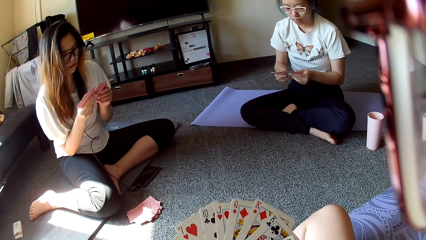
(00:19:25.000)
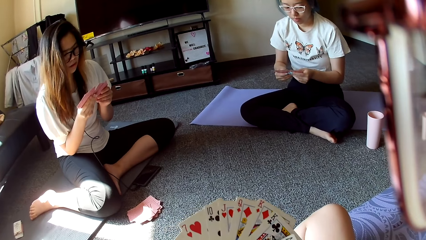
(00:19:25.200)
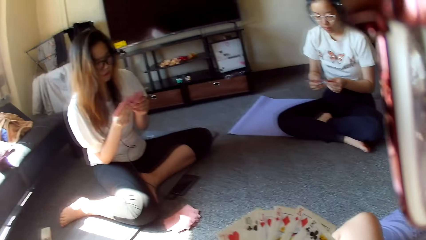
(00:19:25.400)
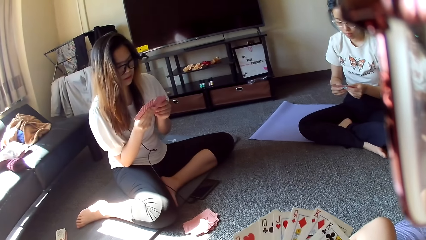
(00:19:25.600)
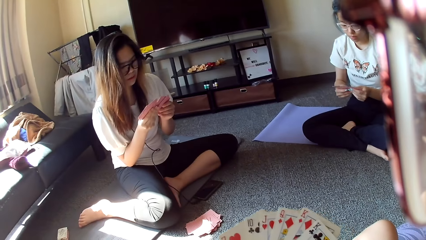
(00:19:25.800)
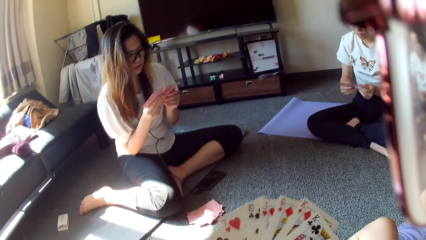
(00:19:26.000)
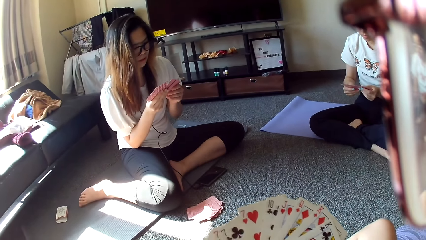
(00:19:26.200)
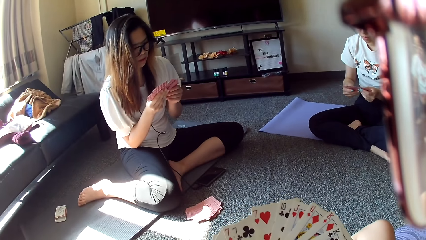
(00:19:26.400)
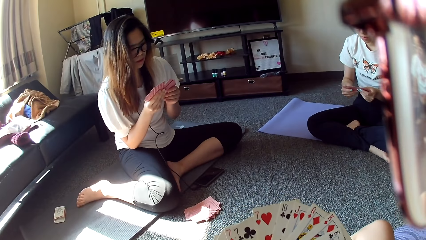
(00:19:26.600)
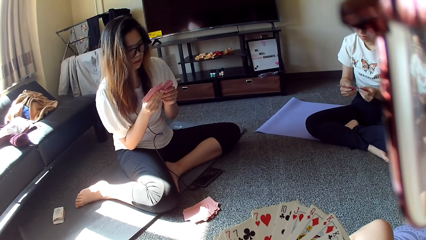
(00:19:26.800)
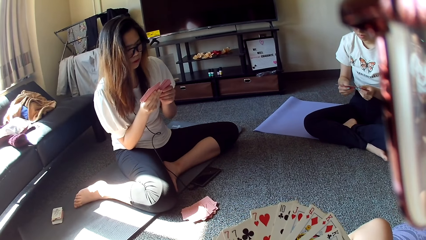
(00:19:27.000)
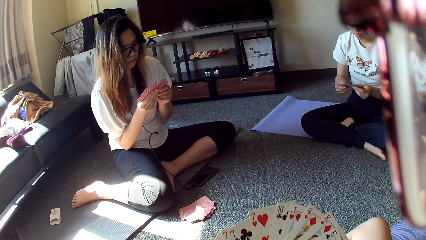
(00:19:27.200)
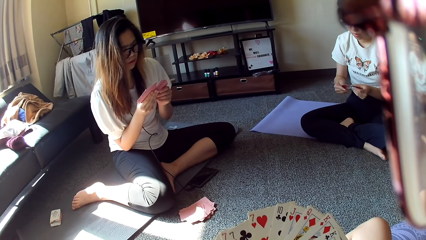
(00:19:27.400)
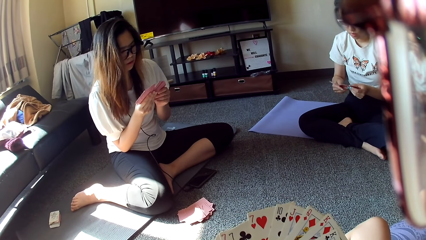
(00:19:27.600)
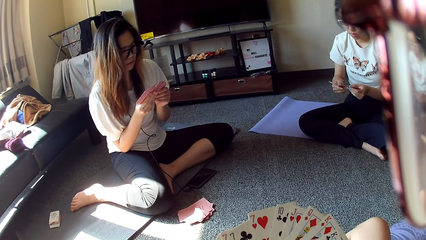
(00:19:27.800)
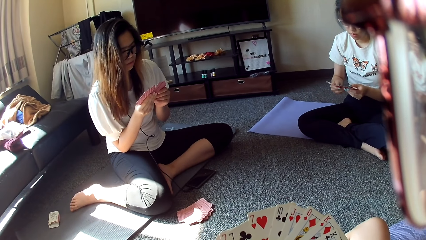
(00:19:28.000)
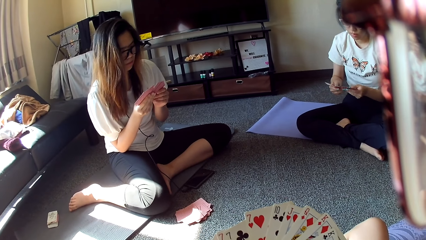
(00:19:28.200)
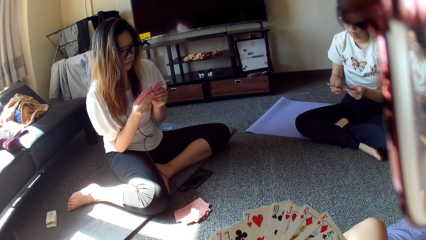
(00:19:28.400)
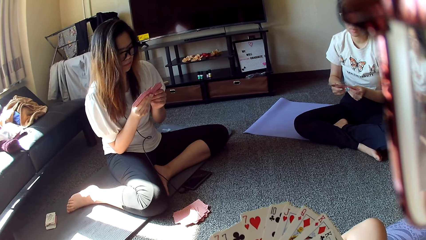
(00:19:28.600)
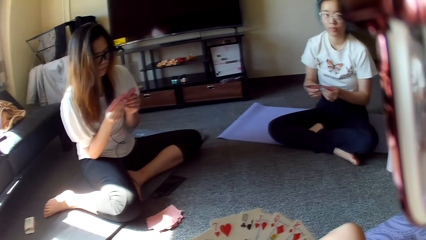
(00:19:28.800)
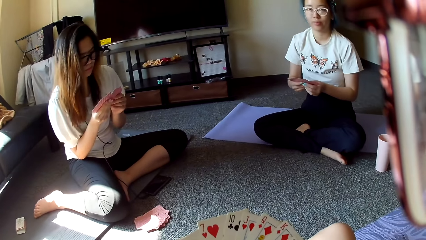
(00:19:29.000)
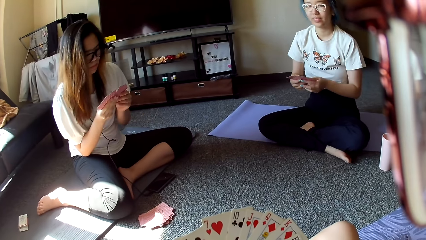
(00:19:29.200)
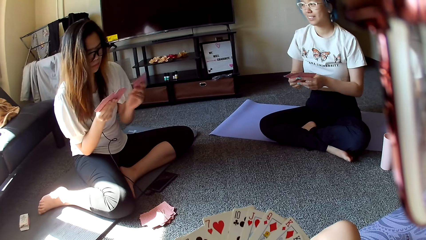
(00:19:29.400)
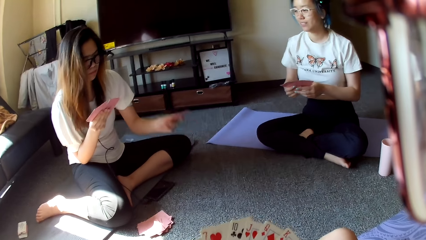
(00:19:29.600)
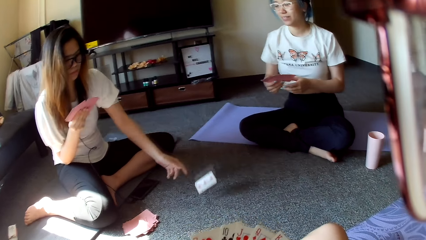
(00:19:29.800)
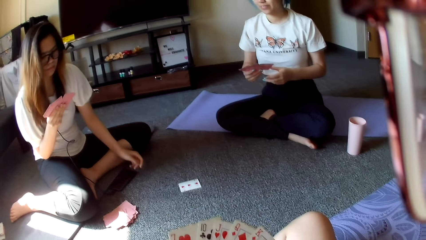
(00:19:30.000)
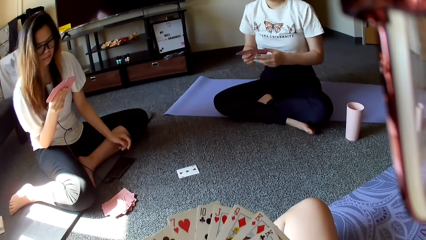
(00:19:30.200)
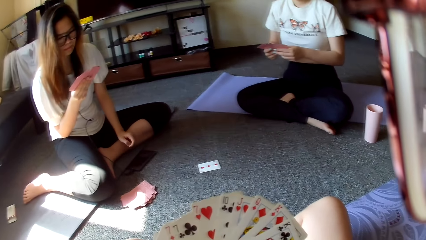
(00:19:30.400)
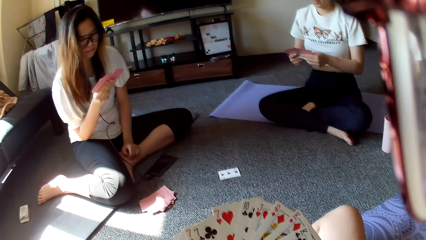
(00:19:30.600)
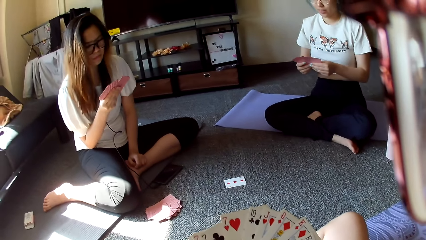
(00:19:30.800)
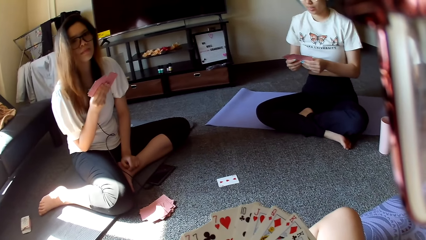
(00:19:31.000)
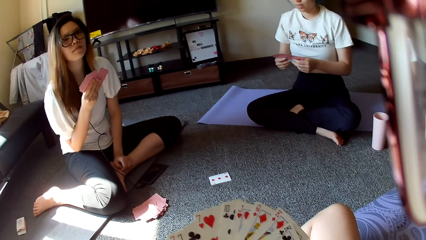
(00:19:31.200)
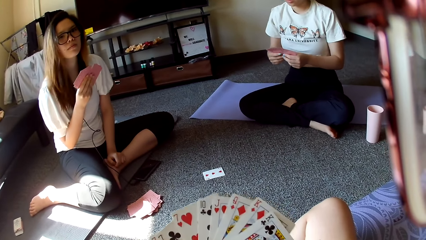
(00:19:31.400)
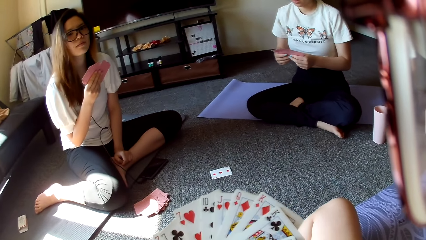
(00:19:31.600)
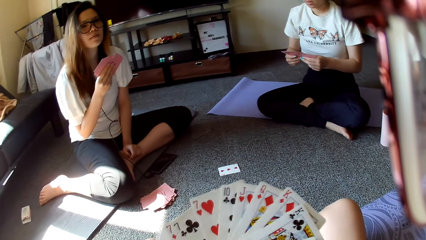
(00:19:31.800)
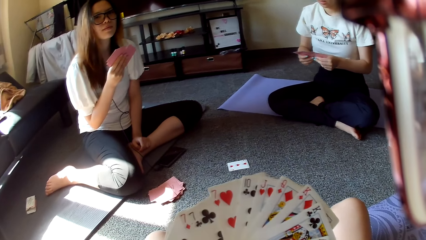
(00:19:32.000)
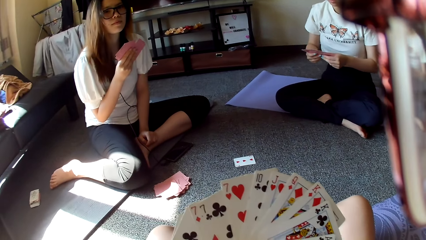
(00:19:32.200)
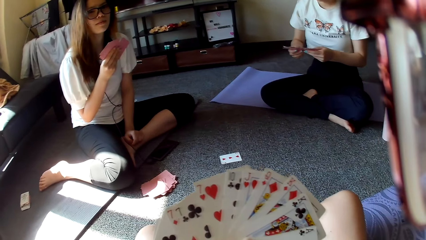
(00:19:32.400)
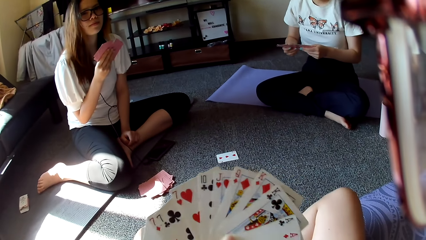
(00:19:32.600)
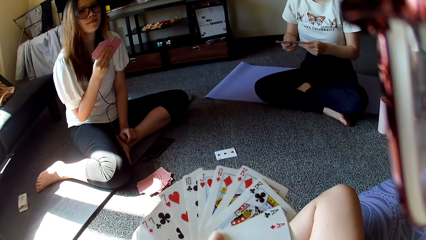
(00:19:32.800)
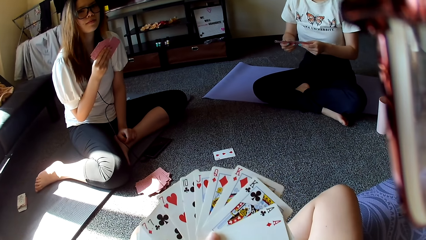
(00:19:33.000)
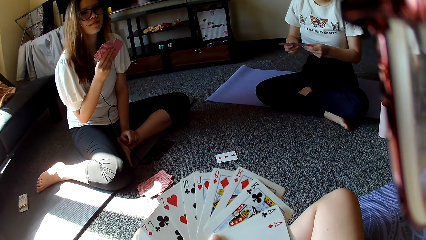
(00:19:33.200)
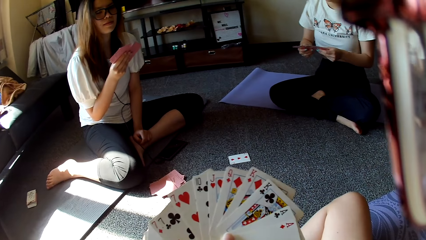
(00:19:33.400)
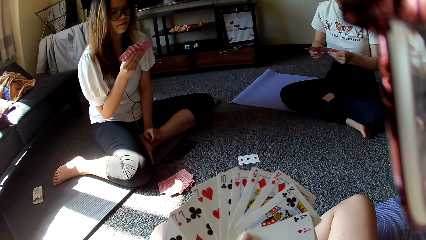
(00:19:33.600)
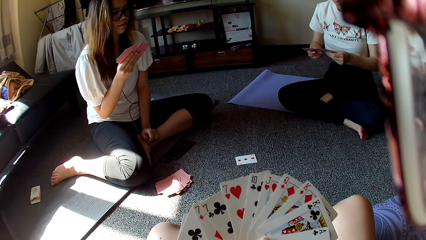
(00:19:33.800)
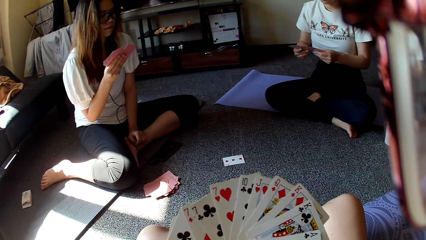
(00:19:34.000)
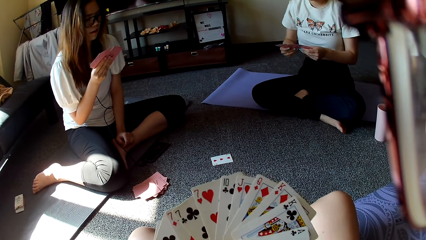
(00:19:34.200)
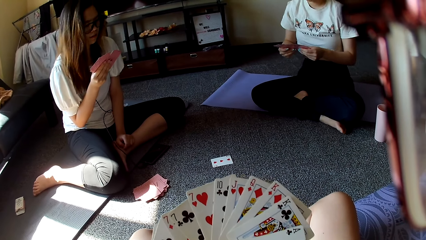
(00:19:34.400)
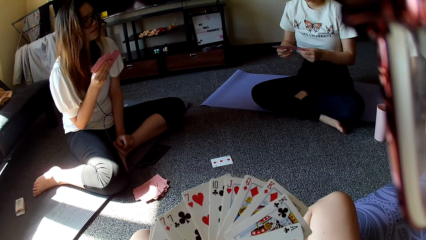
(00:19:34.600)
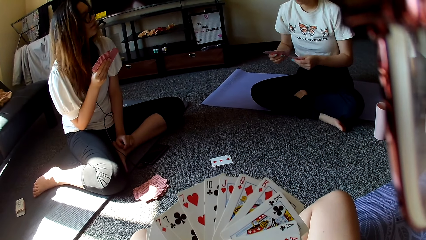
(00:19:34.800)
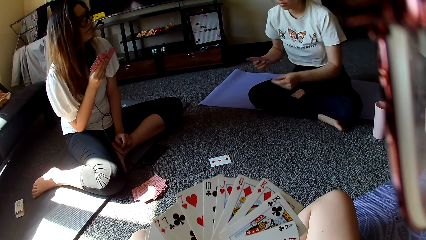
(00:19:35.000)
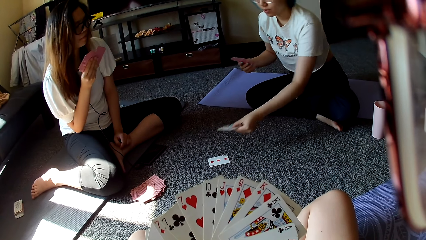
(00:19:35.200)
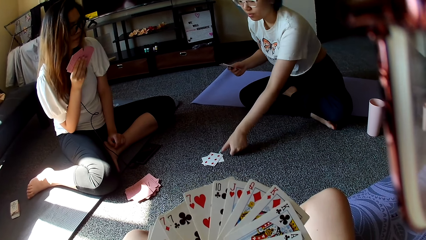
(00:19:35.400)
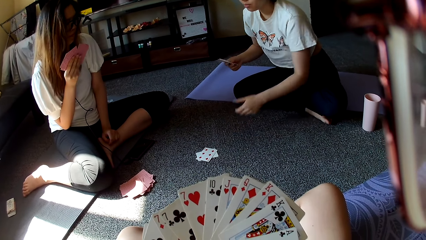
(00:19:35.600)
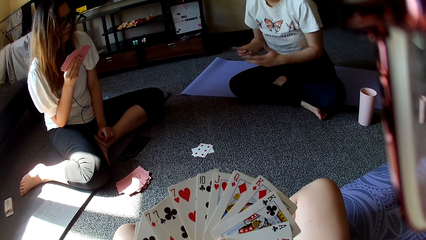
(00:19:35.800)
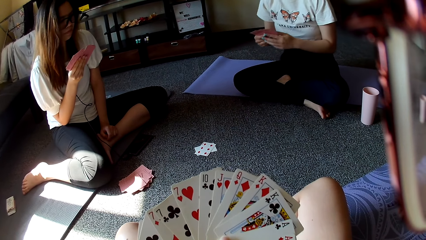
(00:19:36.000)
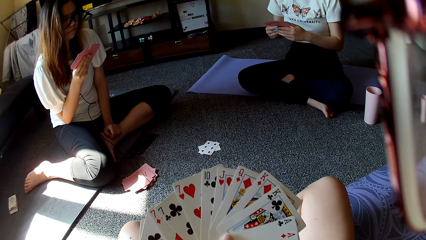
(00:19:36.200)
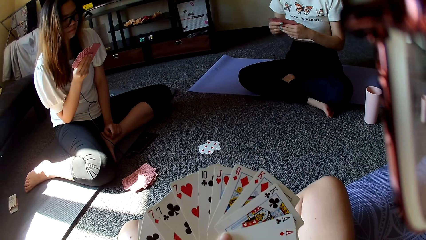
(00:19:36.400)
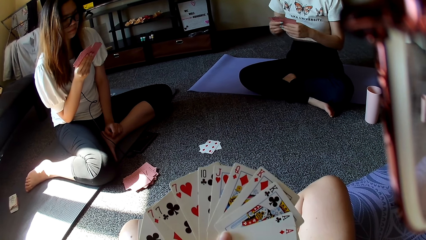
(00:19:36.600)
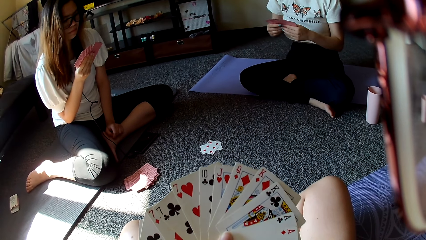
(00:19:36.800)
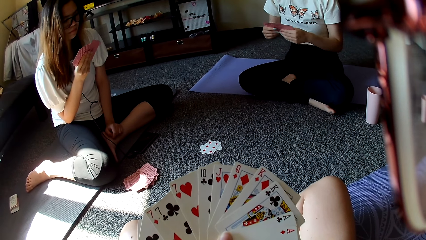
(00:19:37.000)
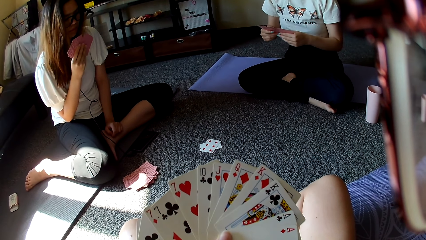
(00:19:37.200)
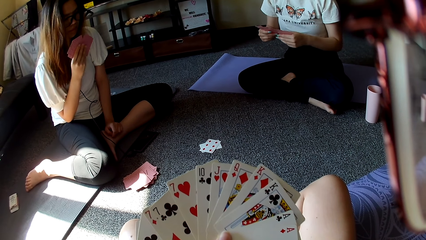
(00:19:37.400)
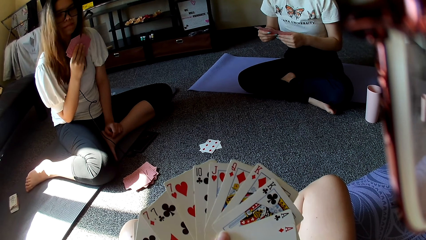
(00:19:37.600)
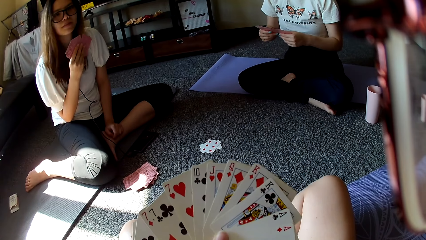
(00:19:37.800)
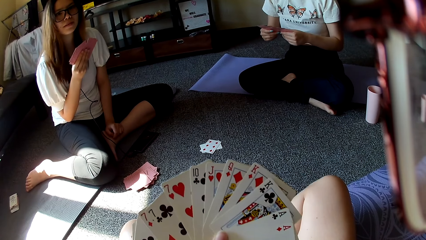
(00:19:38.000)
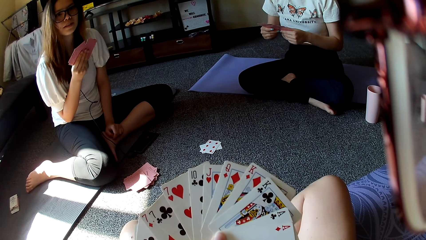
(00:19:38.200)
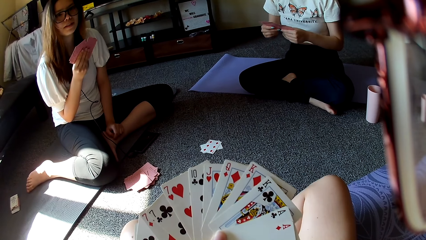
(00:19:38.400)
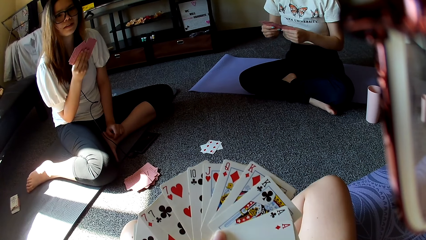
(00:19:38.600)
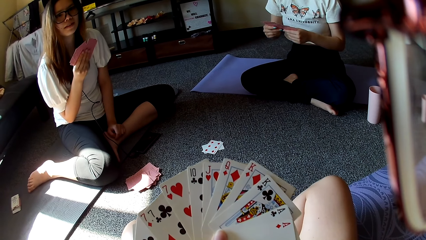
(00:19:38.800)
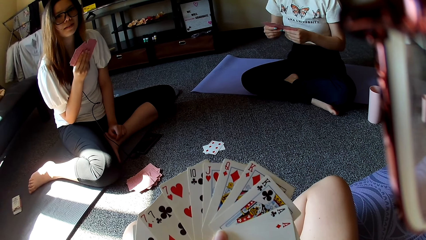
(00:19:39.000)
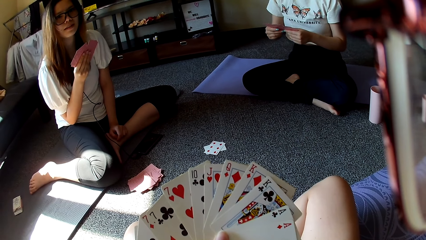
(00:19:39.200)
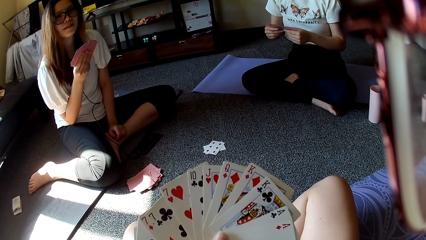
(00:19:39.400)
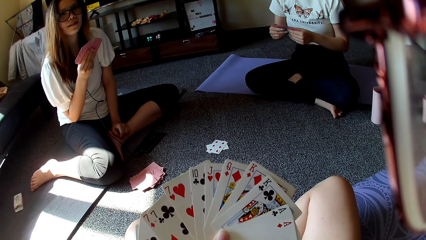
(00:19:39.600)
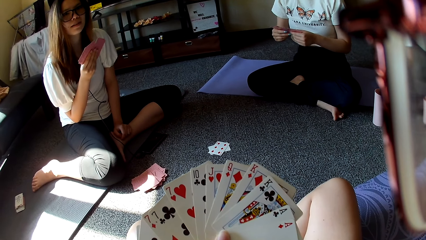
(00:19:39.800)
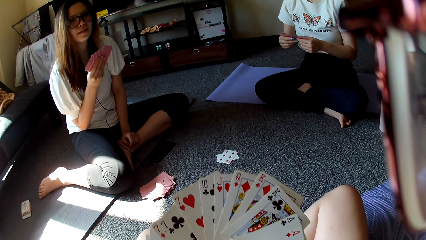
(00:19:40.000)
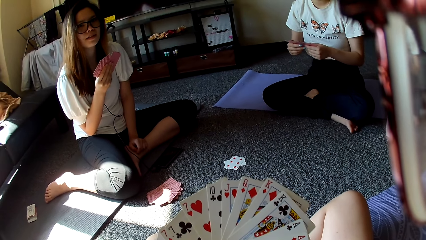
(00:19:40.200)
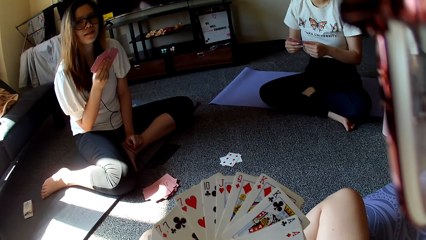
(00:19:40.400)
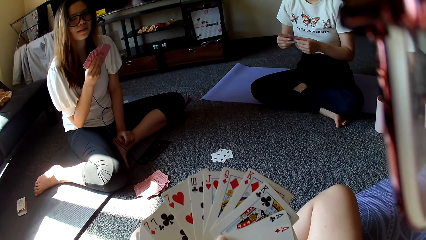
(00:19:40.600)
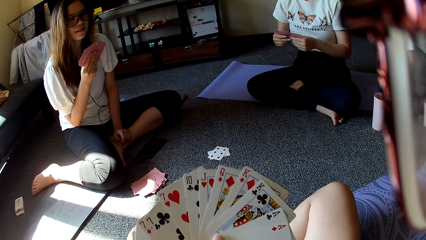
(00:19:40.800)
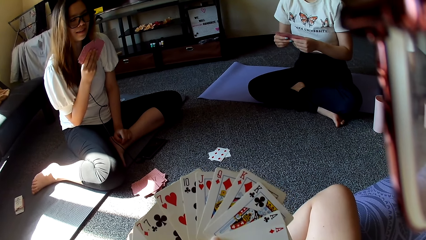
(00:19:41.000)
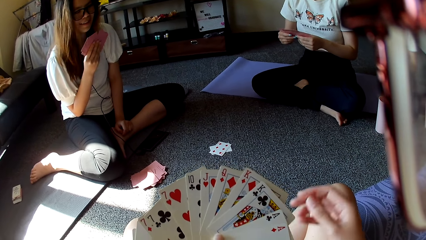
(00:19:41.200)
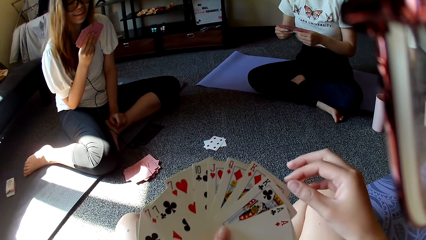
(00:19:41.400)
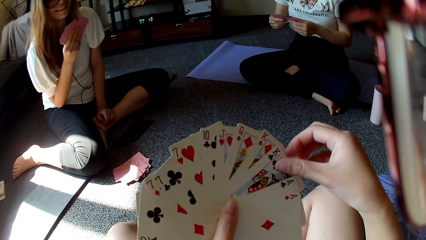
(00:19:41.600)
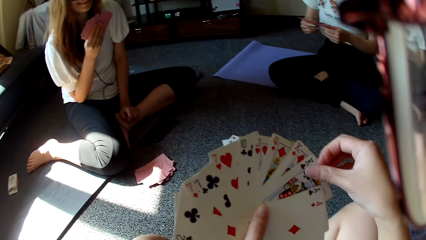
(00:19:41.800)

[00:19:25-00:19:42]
A person throws the card on the floor. Another person places a card on the floor.
